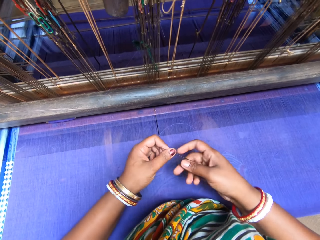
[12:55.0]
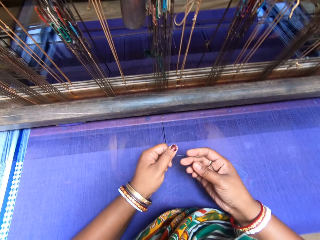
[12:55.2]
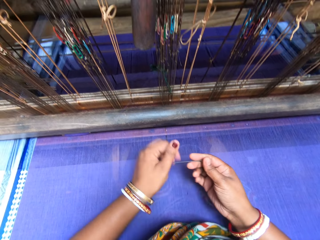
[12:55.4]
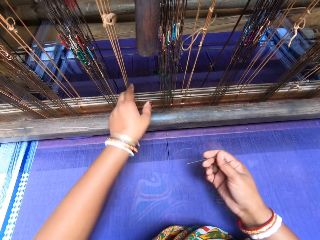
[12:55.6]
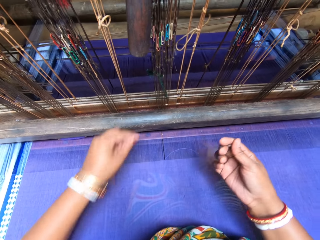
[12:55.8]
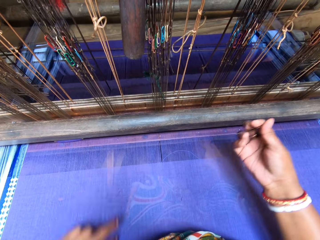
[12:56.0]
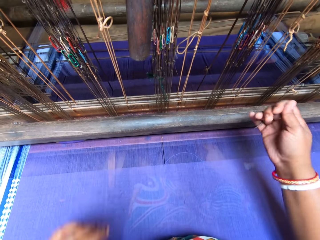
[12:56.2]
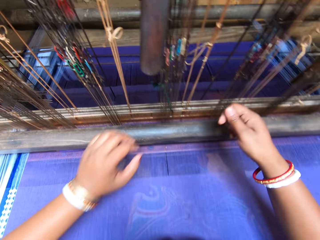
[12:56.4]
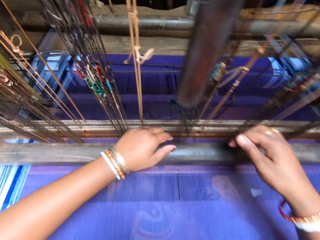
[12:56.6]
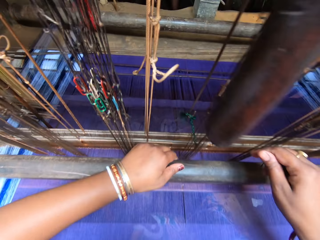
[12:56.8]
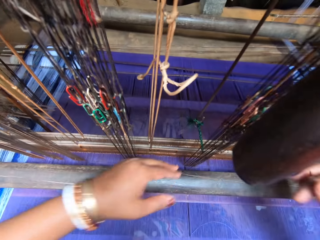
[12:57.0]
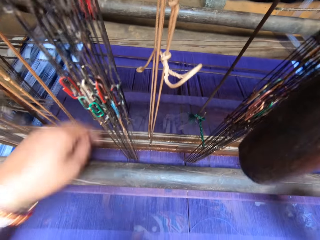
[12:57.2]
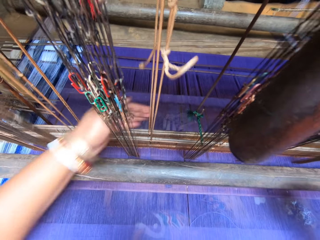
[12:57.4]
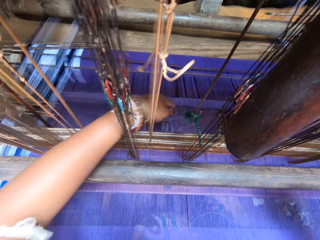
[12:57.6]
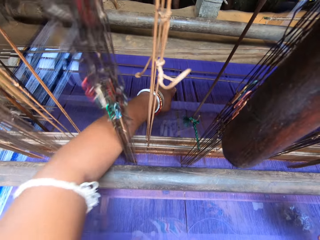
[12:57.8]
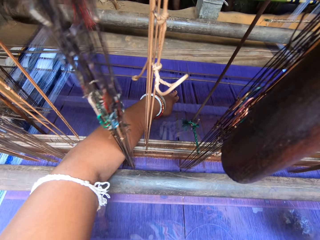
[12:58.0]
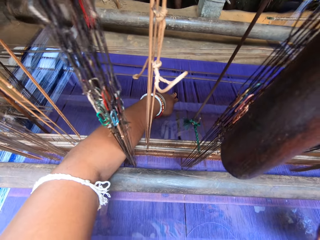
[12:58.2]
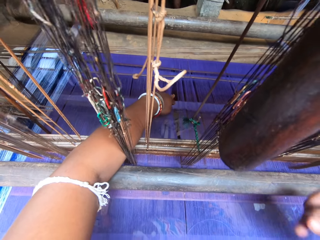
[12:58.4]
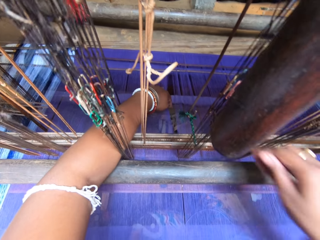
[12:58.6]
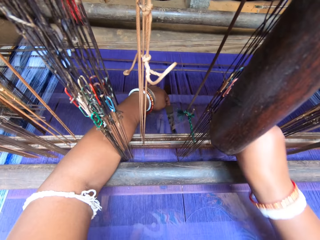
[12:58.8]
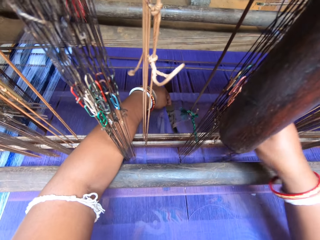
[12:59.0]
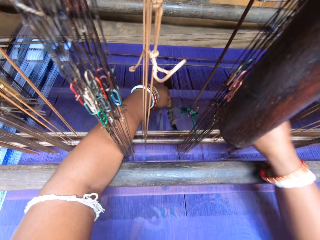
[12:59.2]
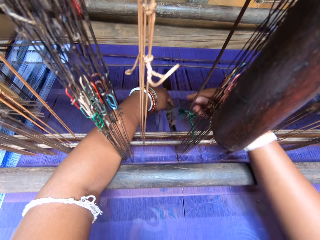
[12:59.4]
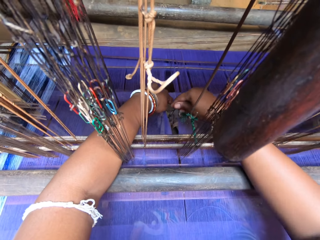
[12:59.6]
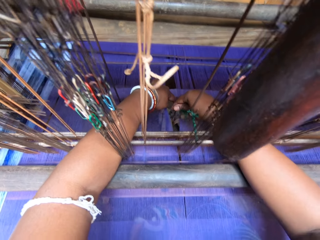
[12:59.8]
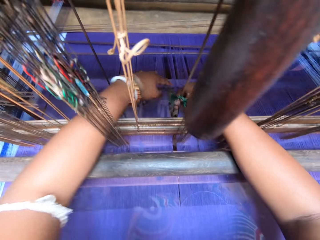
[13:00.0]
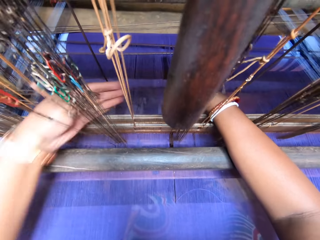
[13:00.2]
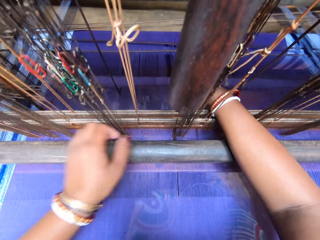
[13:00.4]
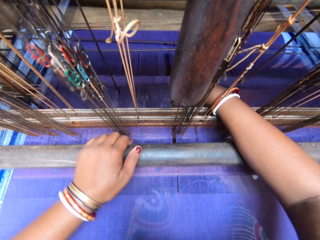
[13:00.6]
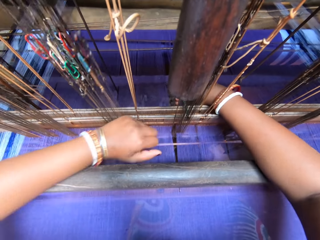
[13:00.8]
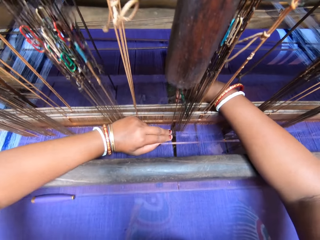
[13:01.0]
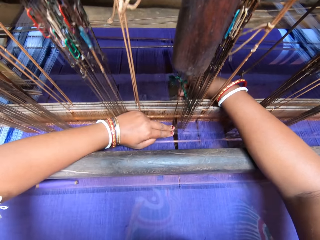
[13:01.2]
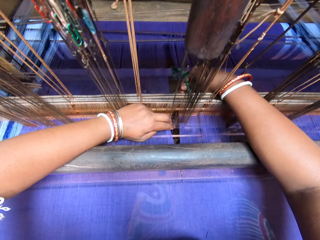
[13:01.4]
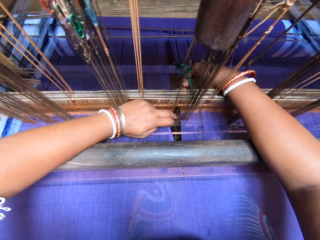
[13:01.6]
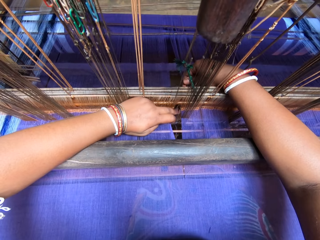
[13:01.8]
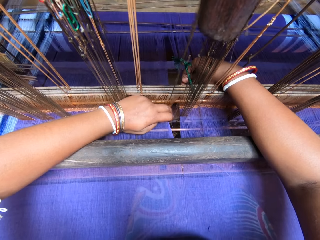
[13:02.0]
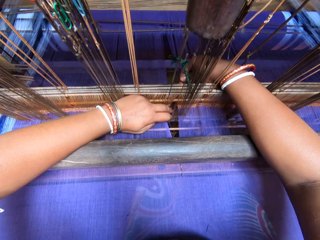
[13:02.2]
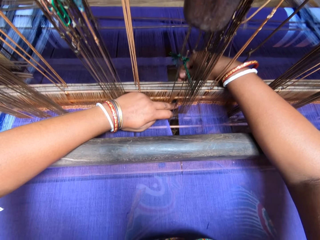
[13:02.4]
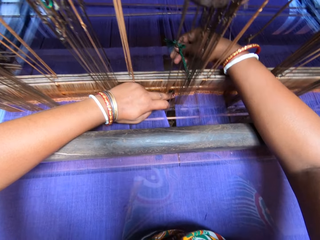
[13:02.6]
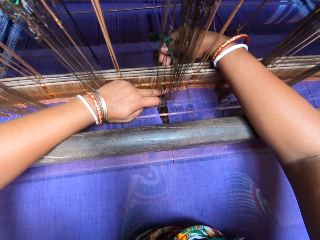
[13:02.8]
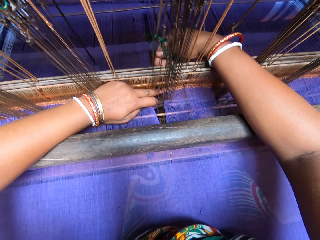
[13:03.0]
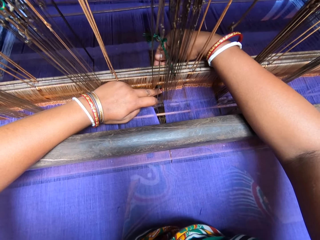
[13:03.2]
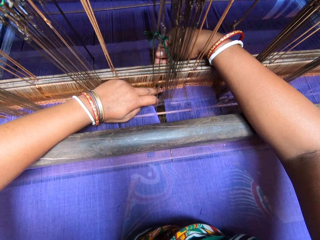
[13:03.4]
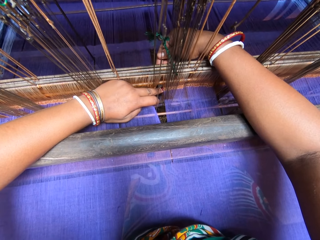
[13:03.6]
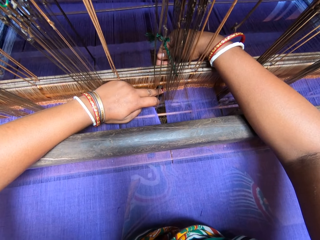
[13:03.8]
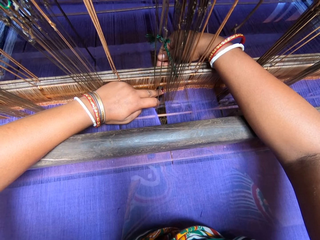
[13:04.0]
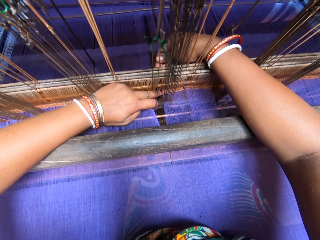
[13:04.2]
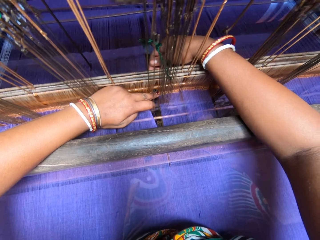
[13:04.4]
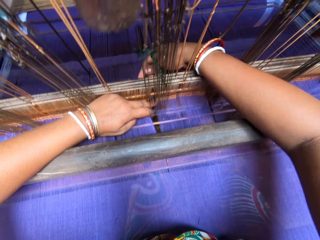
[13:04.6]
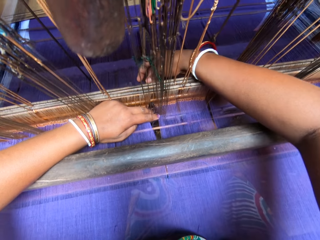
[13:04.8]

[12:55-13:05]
The camera wearer touches the beater of the handloom with her left hand. She pulls the warp in the back beam of the handloom with her left hand. She holds the fabric. She fixes the thread into the warp on the back beam of the handloom with the needle in her right hand. She sews the fabric. She shifts the beater of the handloom with her left hand. She pulls a thread from the warp at the back of the beater of the handloom with her left hand. She sews the fabric.

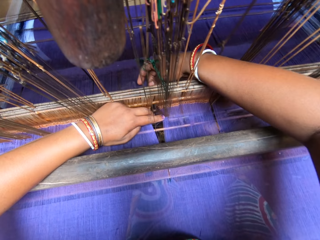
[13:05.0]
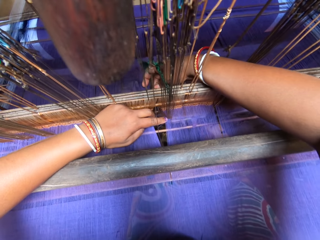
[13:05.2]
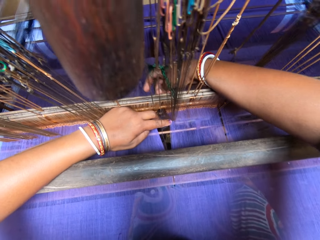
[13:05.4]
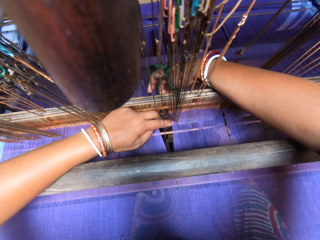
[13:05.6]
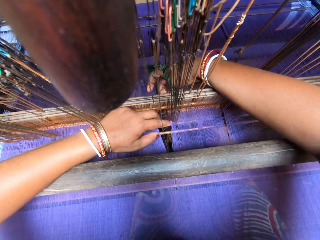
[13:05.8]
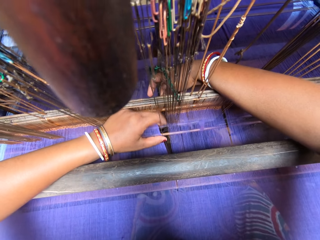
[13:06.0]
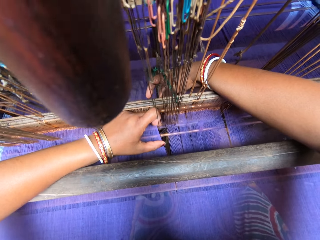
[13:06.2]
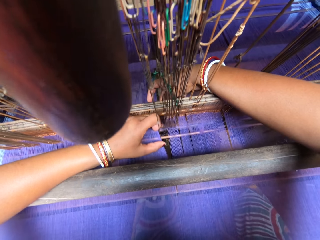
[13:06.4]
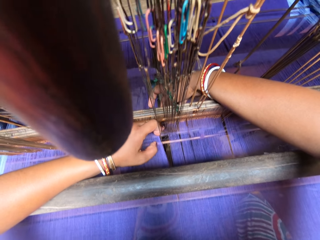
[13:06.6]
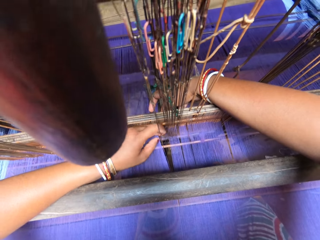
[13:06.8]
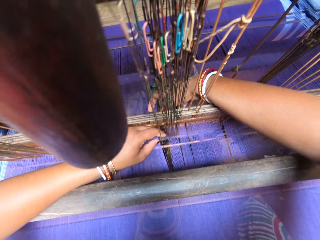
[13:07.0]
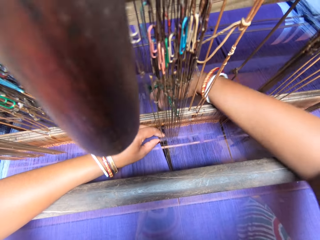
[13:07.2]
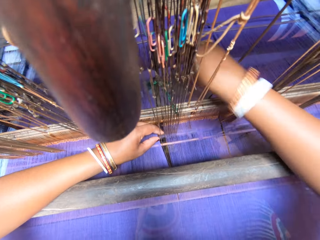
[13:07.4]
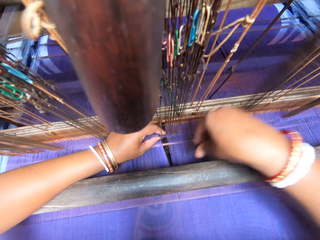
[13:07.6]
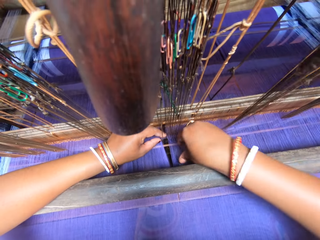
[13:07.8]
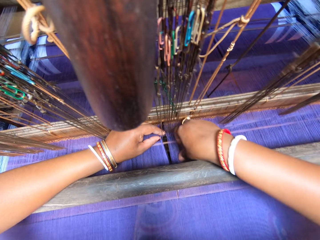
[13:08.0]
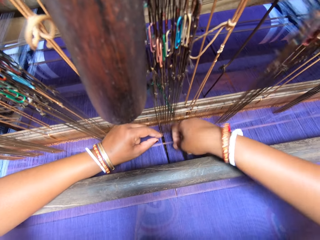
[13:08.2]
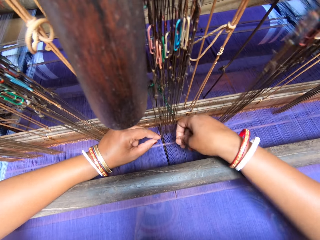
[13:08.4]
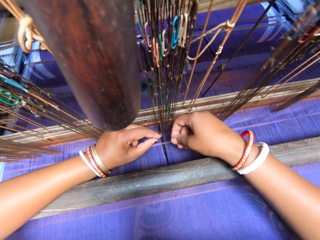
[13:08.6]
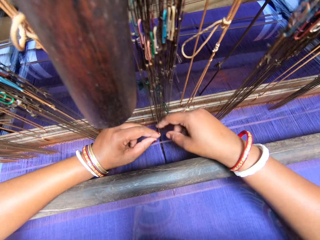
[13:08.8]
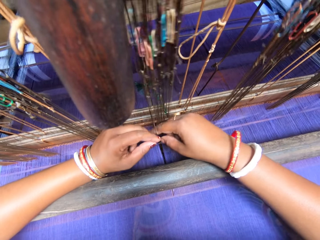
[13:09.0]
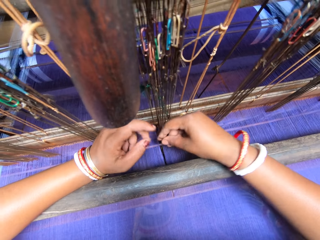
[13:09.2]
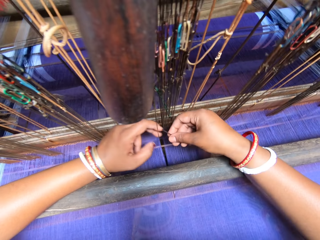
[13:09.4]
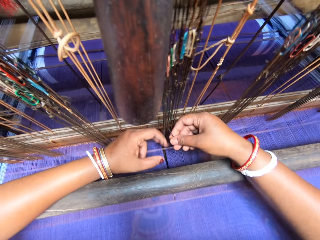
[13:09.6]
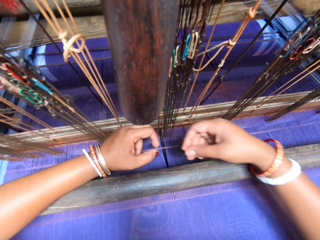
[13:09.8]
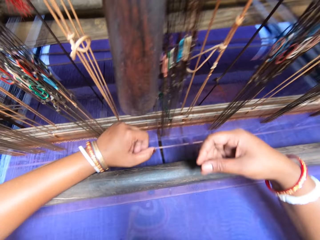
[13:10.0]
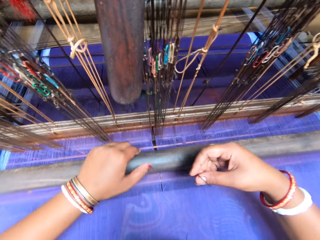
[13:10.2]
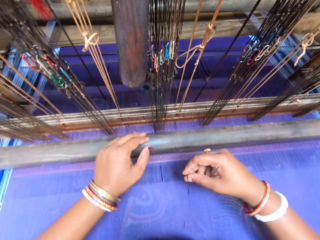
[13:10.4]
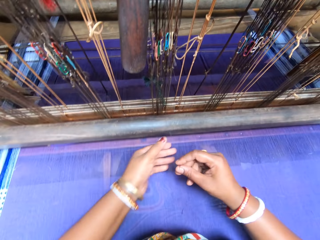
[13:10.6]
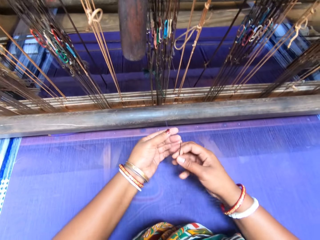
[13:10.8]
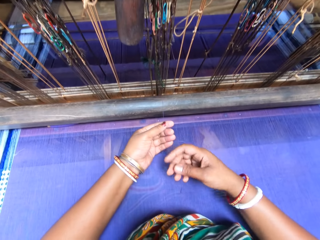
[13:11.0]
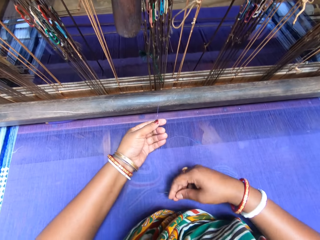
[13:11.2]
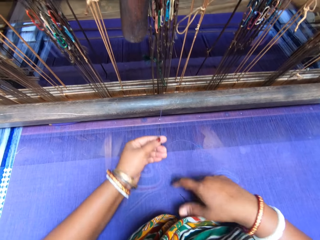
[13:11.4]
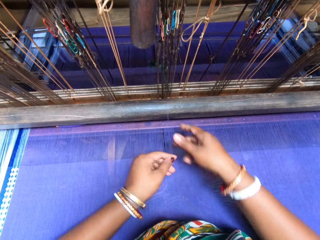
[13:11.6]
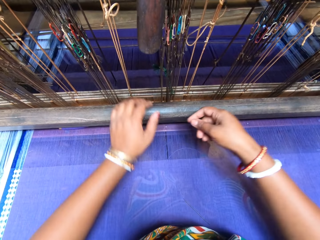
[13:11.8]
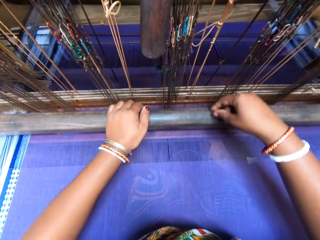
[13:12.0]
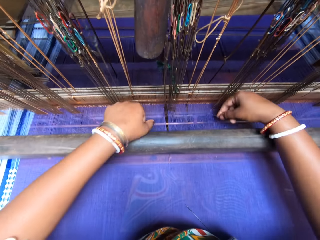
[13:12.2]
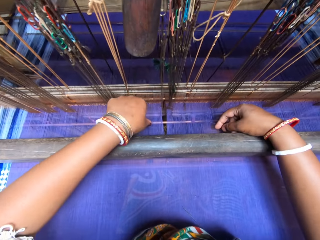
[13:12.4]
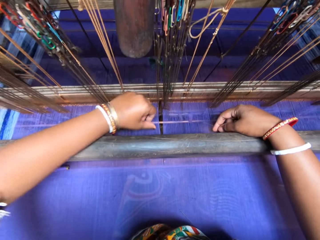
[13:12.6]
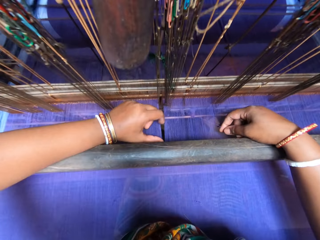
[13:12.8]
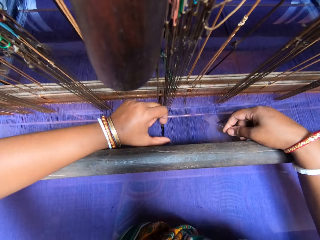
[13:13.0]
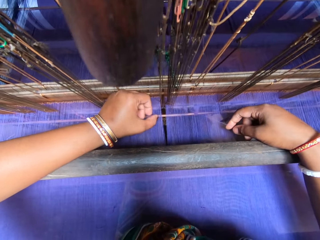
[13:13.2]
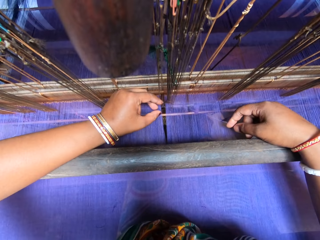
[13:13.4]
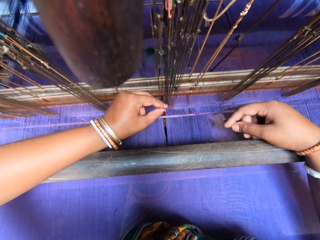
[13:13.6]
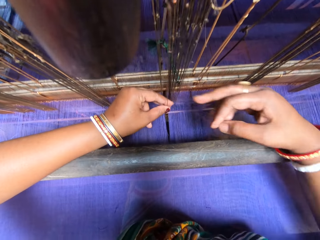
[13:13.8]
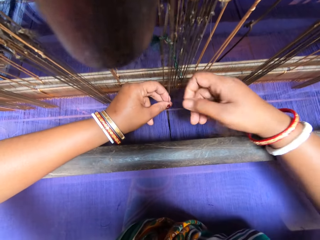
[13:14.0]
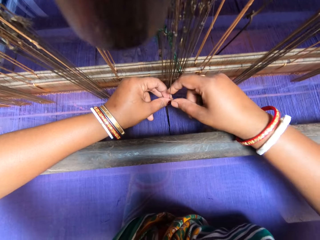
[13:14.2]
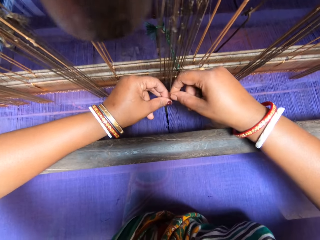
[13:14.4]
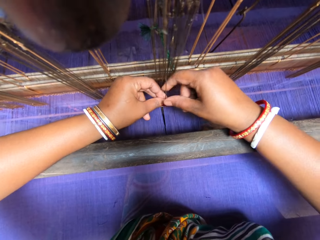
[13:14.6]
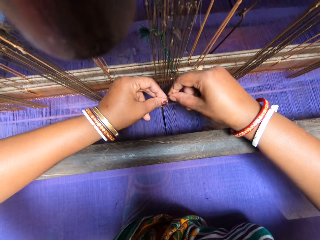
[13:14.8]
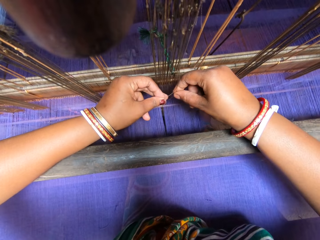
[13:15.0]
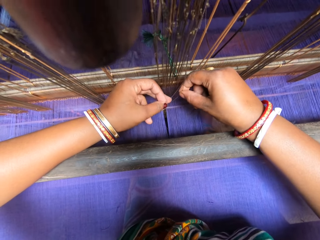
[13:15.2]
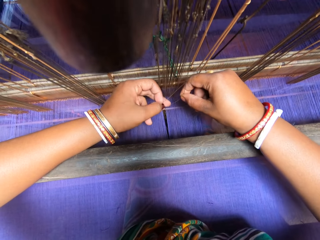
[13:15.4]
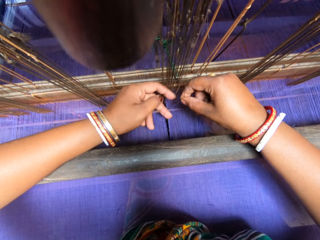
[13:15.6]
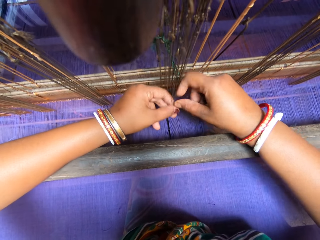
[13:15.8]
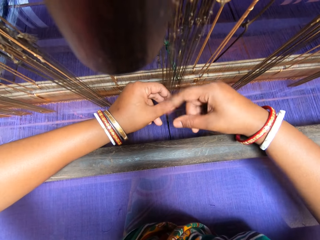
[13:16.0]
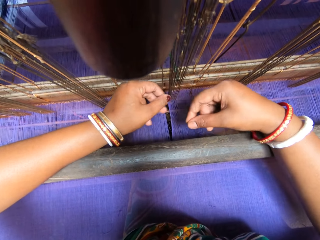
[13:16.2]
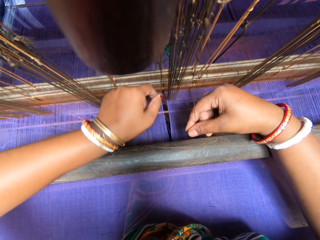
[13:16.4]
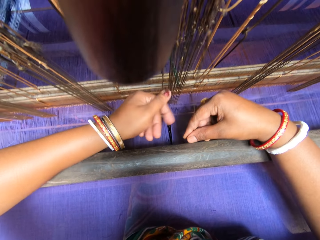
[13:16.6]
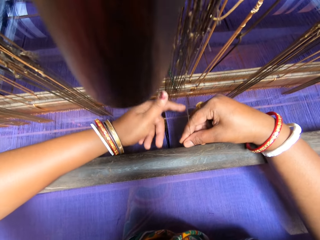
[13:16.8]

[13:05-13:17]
The camera wearer holds the needle with her left hand. She pulls the thread in the warp at the back of the beater of the handloom with her right hand. She passes the needle from her left hand to her right hand. She pulls the needle through the handloom reed with her right hand. She holds the beater of the handloom with her left hand. She holds the thread in the needle with her left hand. She pulls the needle away from the thread with her right hand. She places the needle on the sari with her right hand. She pulls the thread. She passes the thread from her left hand to her right hand. She shifts the beater of the handloom with her left hand. She holds a thread on the handloom reed with her left hand. She pulls the threads on the handloom reed with both hands.
